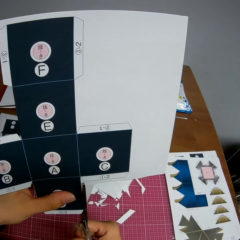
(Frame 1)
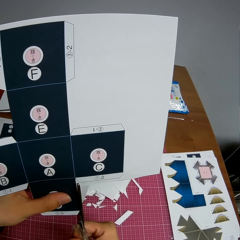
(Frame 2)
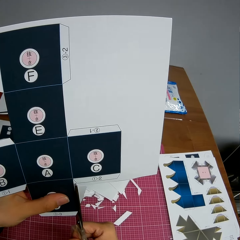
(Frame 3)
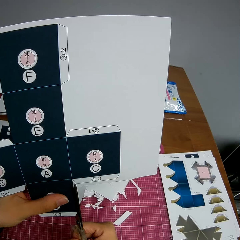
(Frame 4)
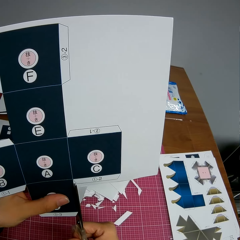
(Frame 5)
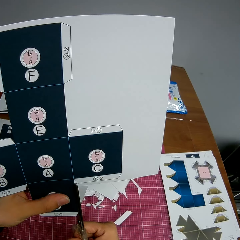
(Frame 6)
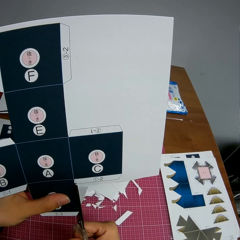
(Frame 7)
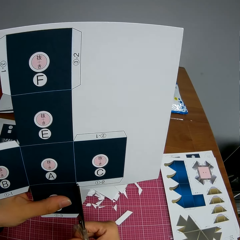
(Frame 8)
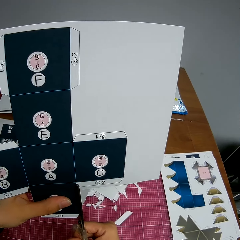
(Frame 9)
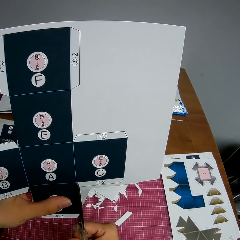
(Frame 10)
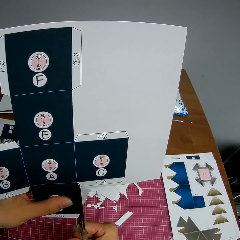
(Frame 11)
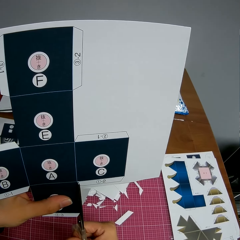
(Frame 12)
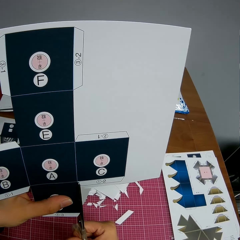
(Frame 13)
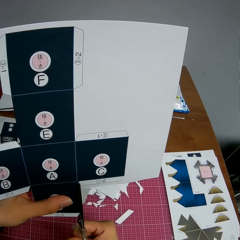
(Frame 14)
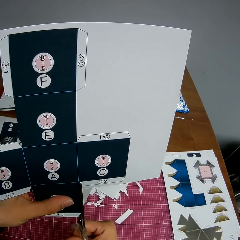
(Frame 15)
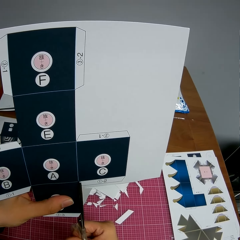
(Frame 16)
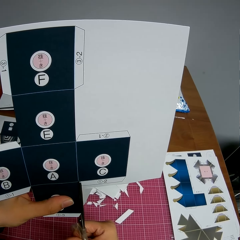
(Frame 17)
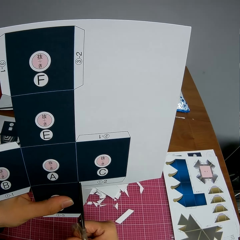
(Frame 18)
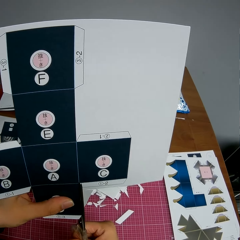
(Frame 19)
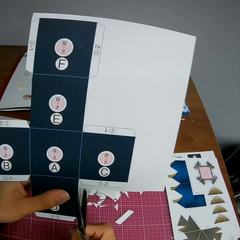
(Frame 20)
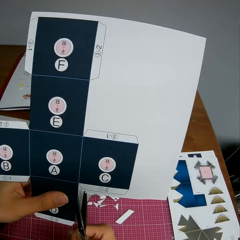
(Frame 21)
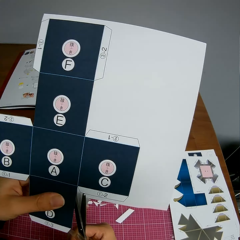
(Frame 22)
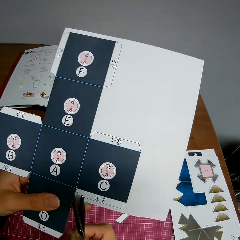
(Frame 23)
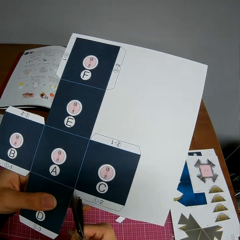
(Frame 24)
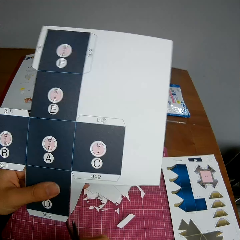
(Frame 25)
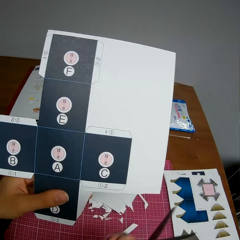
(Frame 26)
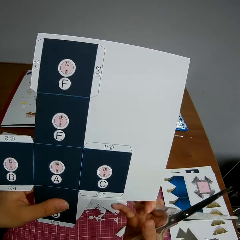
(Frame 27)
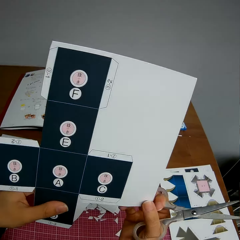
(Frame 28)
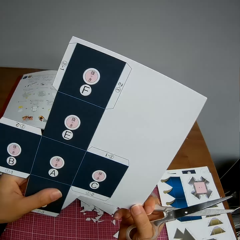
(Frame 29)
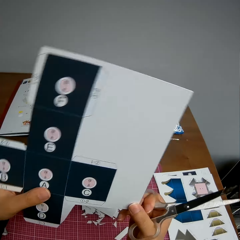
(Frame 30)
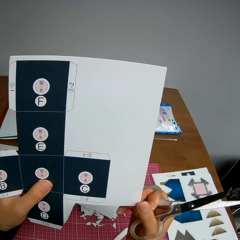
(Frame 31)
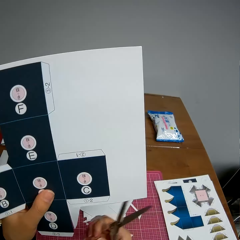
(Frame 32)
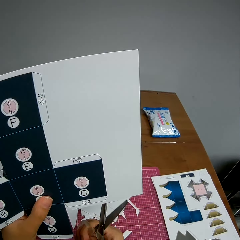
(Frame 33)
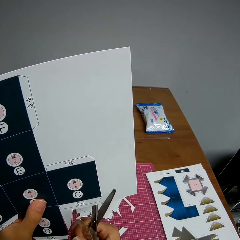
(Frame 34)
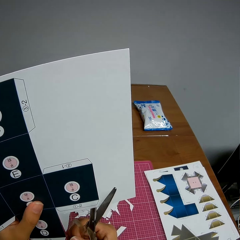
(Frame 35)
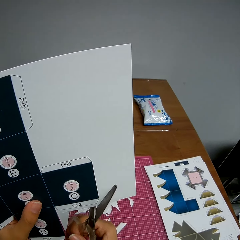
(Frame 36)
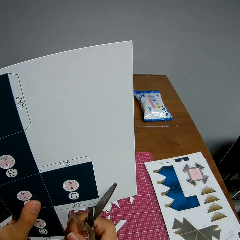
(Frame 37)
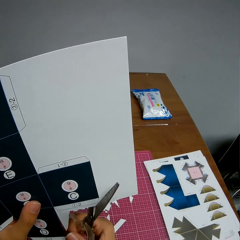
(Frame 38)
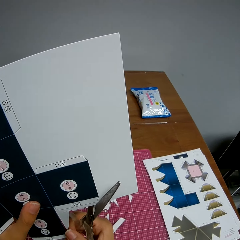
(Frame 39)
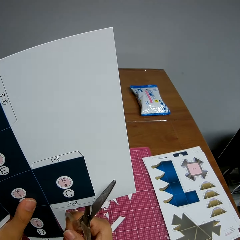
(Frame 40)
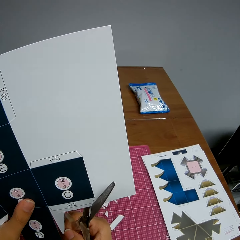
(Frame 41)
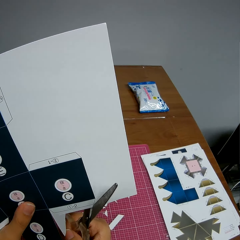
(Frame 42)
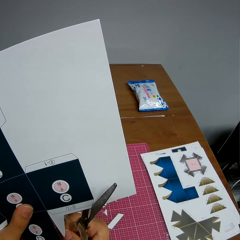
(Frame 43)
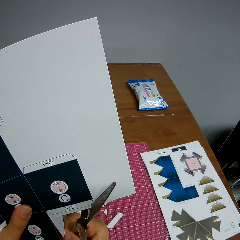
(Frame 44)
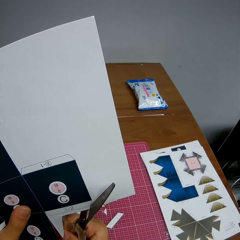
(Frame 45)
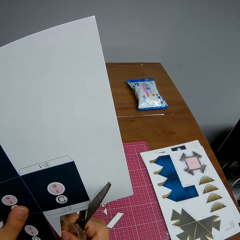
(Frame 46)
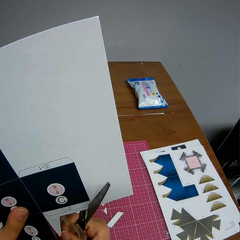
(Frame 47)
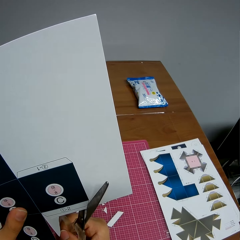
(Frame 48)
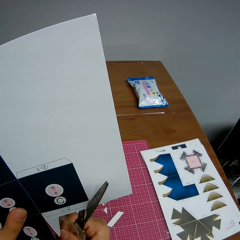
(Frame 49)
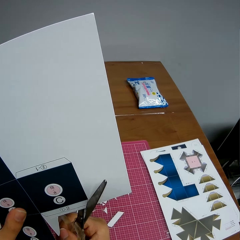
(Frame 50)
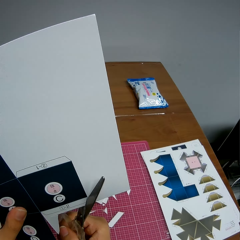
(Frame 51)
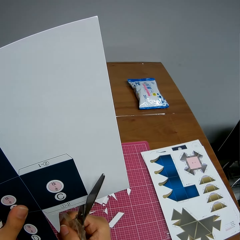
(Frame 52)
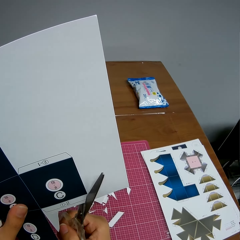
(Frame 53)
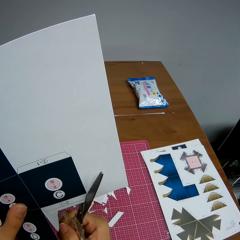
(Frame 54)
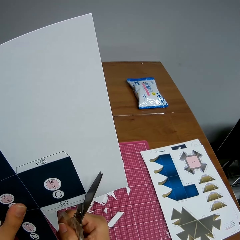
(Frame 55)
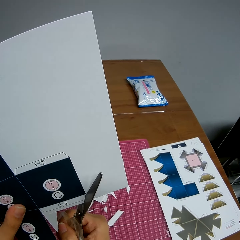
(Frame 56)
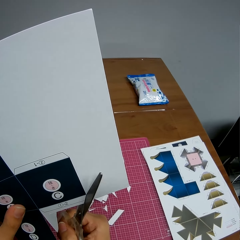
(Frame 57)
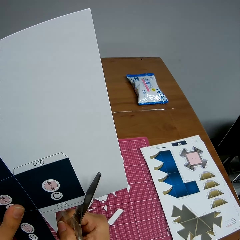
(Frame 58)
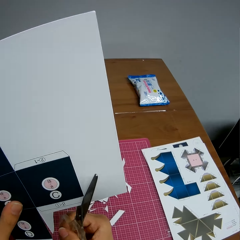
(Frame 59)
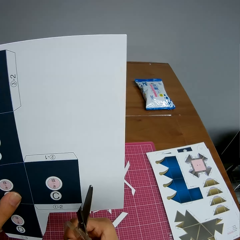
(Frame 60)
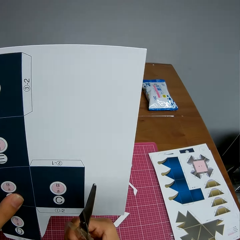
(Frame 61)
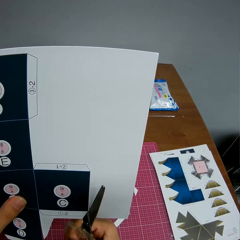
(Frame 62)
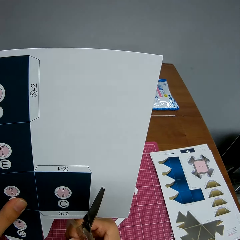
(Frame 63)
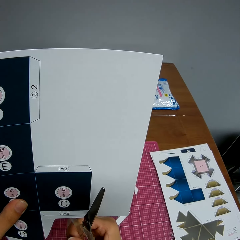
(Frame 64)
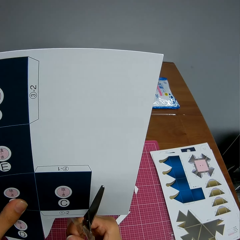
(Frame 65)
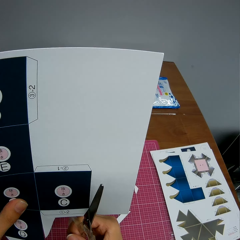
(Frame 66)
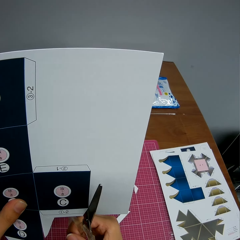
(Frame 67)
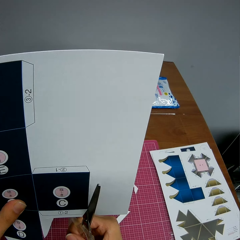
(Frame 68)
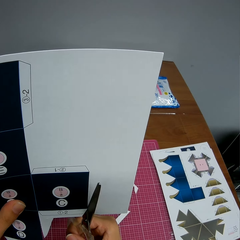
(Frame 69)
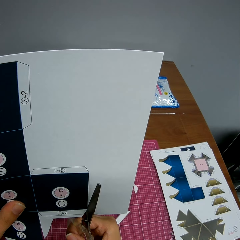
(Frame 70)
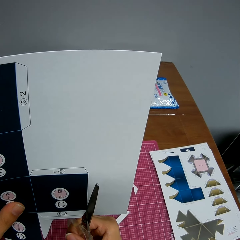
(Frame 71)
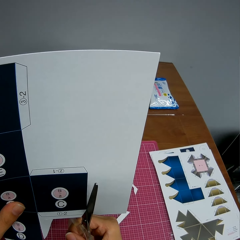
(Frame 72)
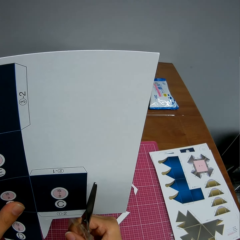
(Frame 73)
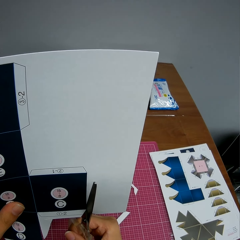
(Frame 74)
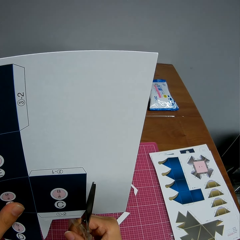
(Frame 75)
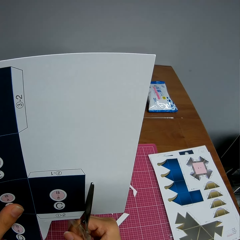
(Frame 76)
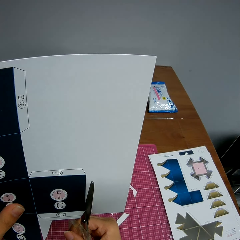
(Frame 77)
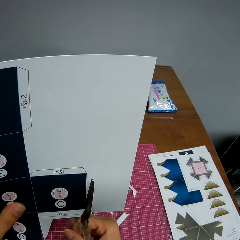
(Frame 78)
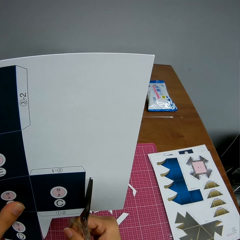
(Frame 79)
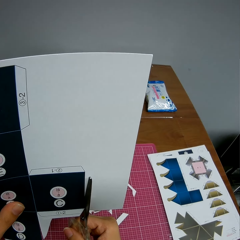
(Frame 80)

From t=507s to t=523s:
The camera wearer adjusts the paper in her hands. She continues cutting the paper with the scissors.

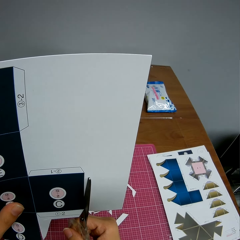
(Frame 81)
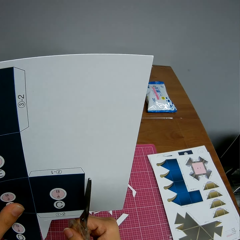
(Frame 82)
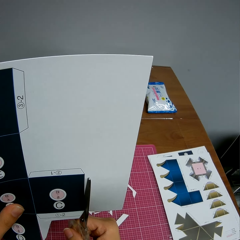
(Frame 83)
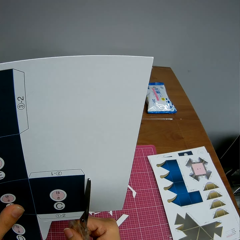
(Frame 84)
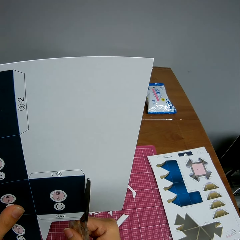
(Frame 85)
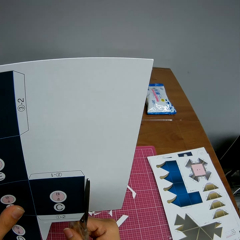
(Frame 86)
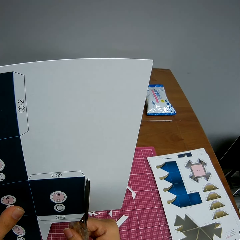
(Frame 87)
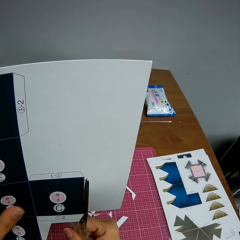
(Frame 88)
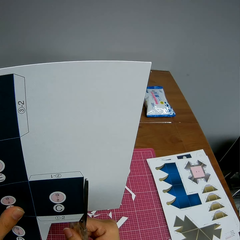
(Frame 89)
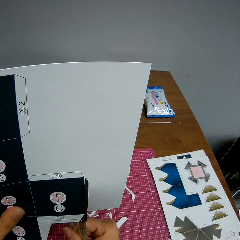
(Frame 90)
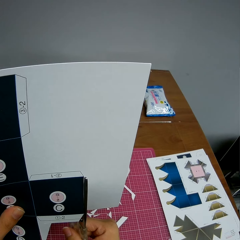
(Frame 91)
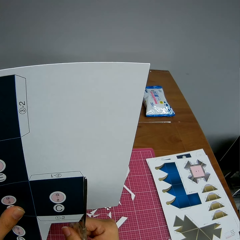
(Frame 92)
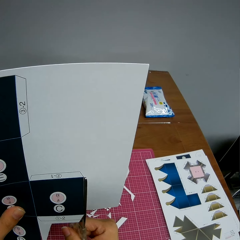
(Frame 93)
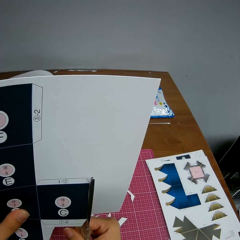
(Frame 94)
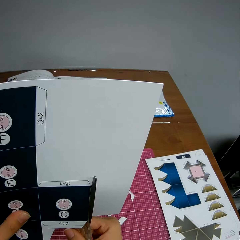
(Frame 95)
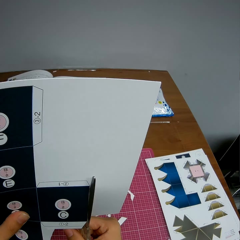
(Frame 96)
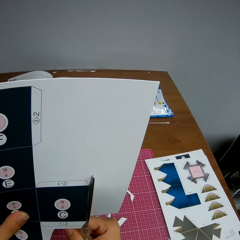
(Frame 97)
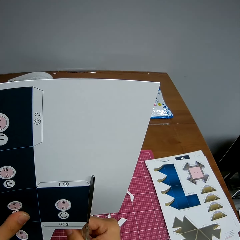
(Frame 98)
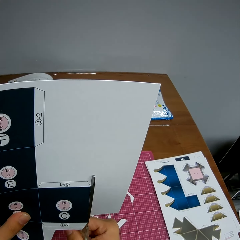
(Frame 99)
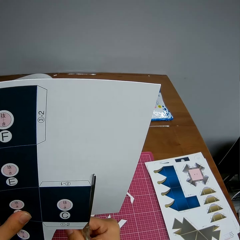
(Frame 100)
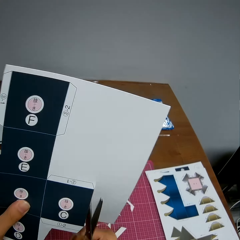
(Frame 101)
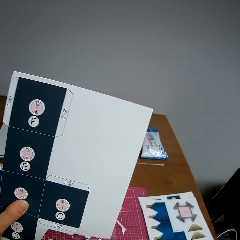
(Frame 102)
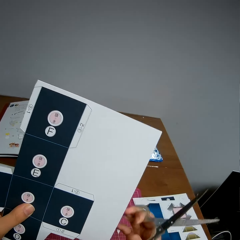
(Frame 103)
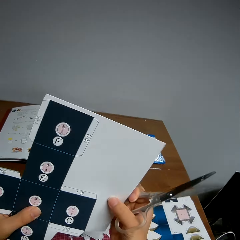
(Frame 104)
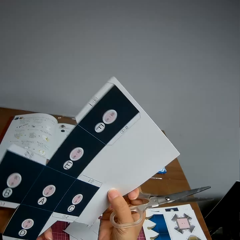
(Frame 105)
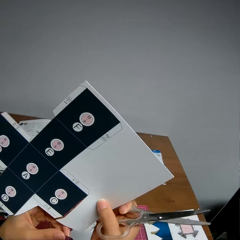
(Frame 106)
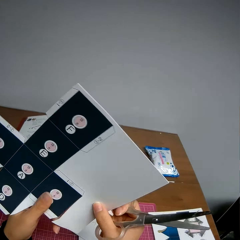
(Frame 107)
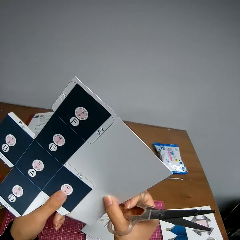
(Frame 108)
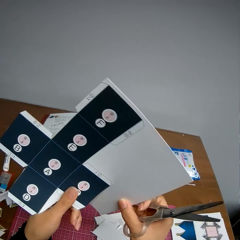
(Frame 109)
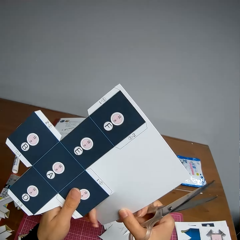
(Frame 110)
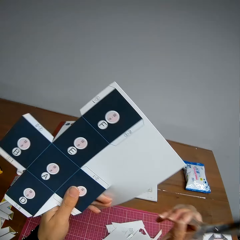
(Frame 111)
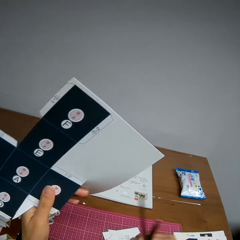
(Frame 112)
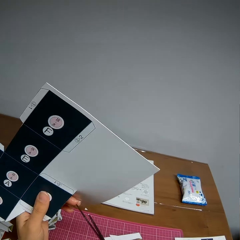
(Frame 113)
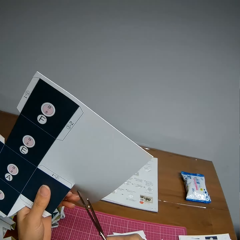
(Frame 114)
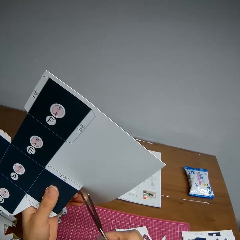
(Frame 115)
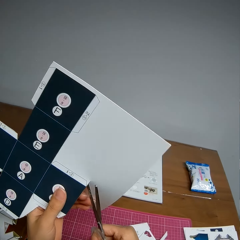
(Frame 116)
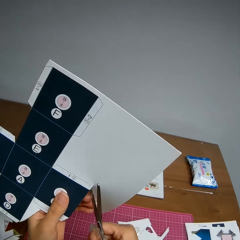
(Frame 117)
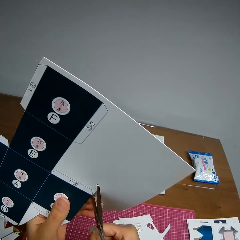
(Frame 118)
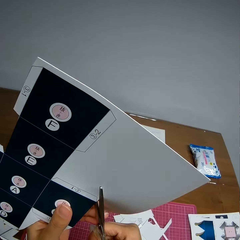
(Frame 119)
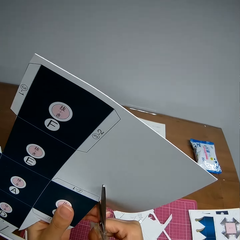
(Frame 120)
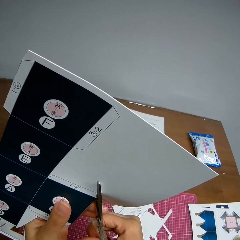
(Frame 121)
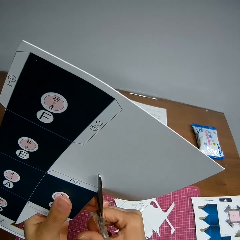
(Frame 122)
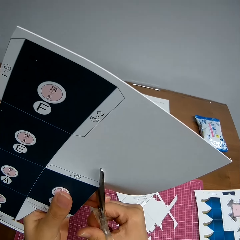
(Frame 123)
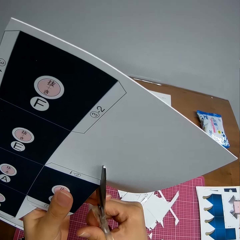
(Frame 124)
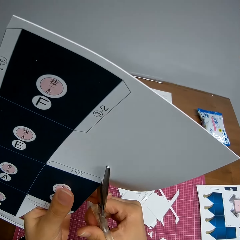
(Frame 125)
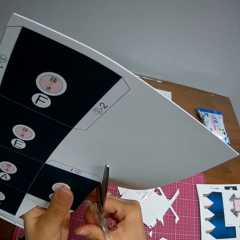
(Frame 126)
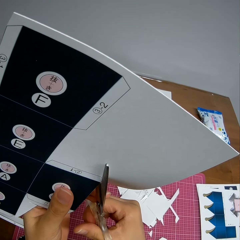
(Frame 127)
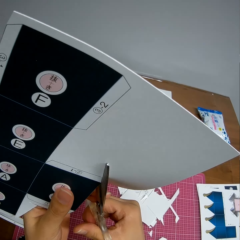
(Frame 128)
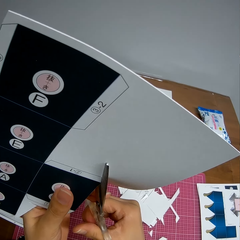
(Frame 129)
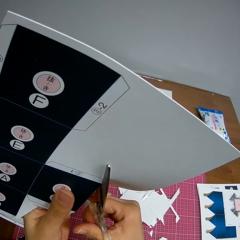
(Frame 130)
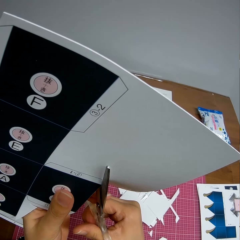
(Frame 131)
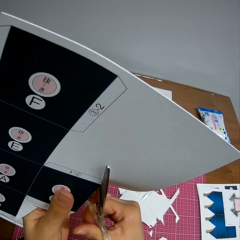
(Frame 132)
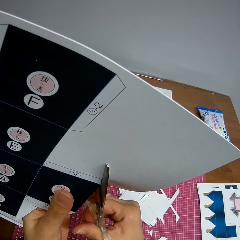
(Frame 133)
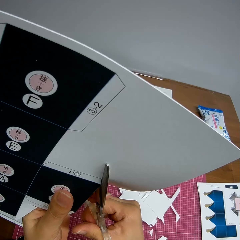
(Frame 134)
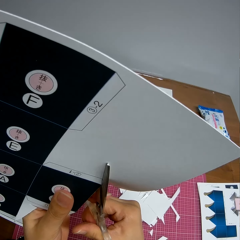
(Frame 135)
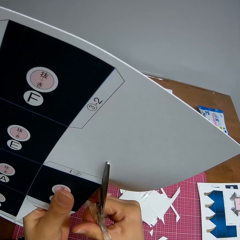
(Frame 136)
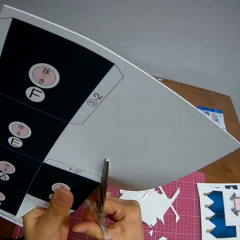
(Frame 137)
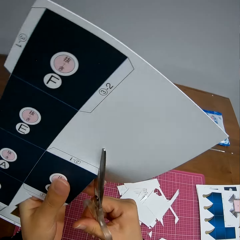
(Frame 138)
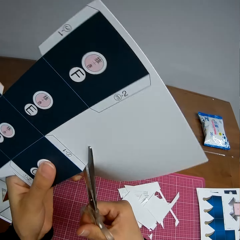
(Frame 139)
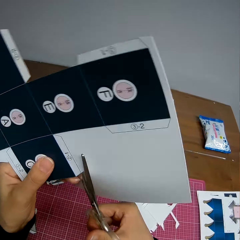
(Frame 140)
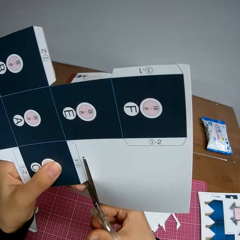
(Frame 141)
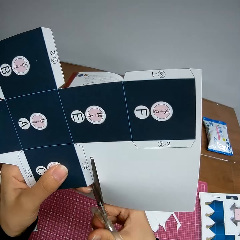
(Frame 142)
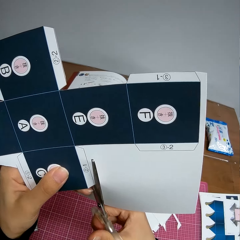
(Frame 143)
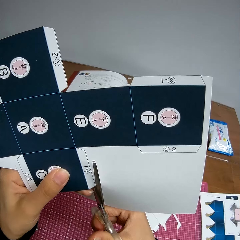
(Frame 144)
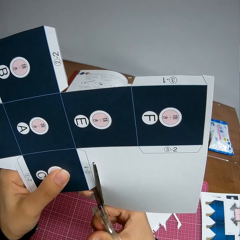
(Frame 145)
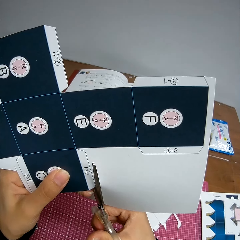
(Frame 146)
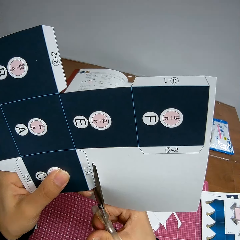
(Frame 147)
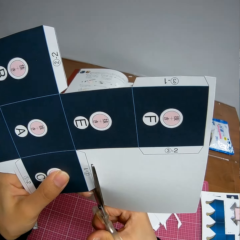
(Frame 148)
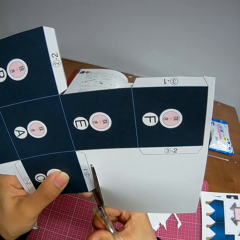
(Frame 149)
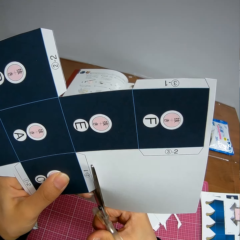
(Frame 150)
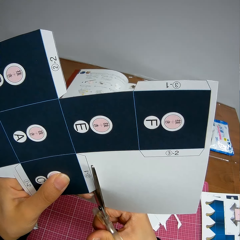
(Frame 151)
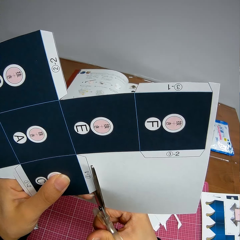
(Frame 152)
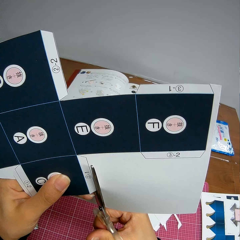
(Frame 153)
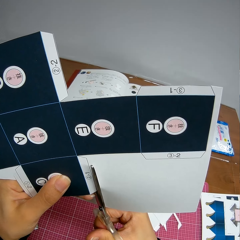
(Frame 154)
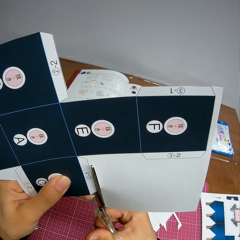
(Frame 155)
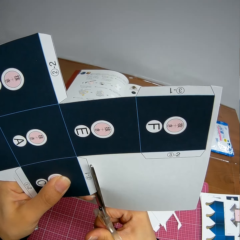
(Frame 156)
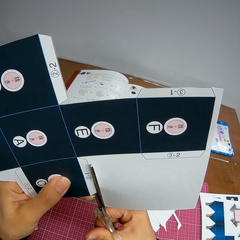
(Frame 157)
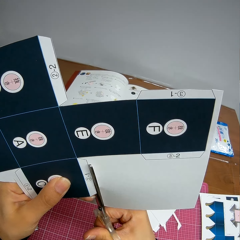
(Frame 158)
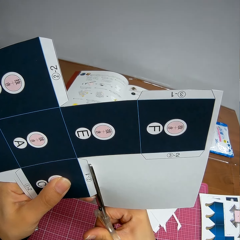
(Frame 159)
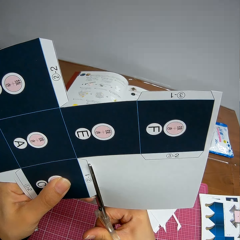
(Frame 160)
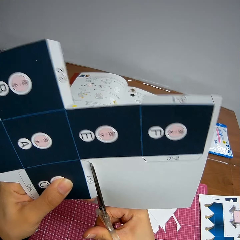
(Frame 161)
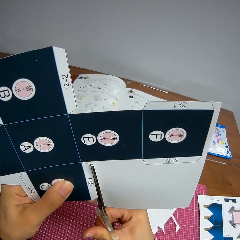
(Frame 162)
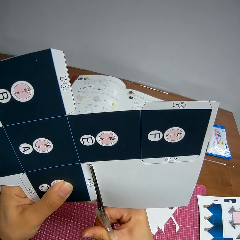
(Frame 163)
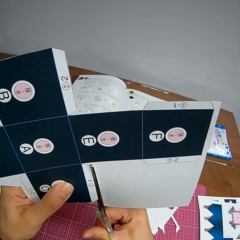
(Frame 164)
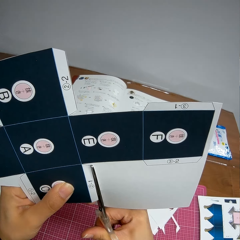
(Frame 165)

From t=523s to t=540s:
The camera wearer rotates the paper model. She adjusts the paper in her hands. She continues cutting the paper with the scissors.
